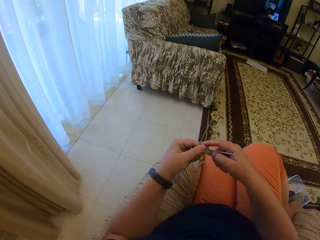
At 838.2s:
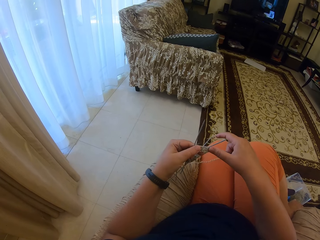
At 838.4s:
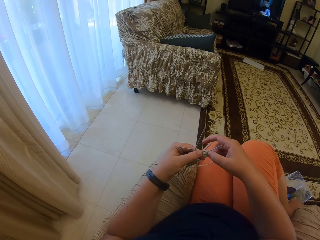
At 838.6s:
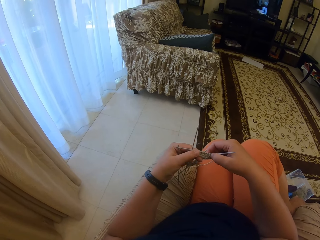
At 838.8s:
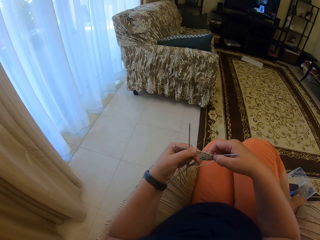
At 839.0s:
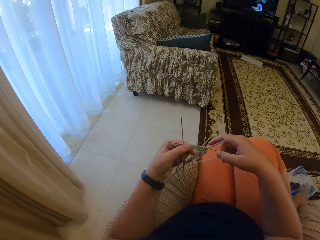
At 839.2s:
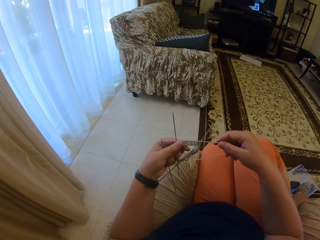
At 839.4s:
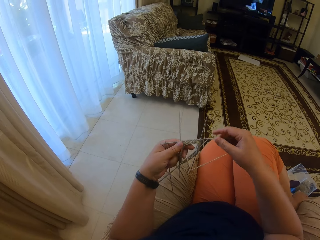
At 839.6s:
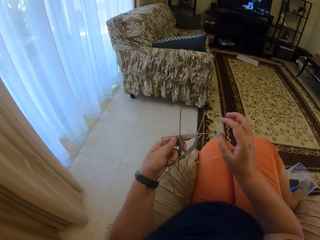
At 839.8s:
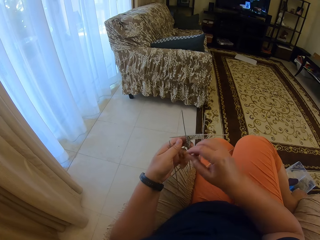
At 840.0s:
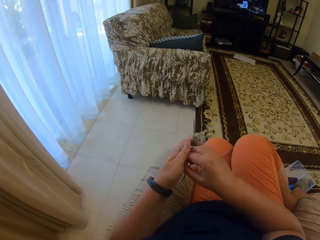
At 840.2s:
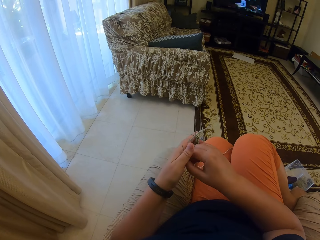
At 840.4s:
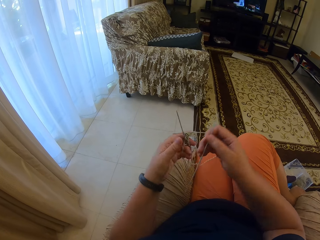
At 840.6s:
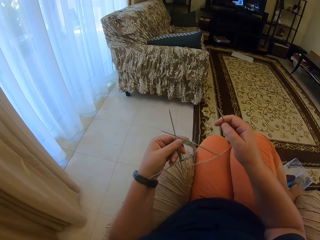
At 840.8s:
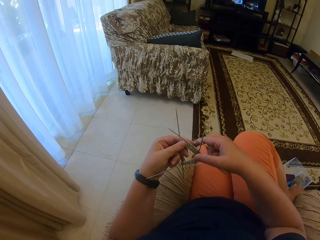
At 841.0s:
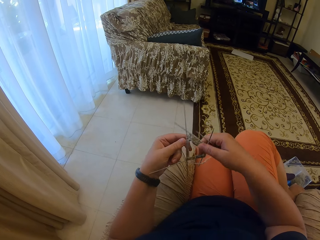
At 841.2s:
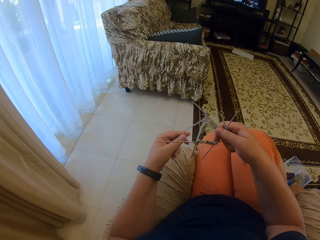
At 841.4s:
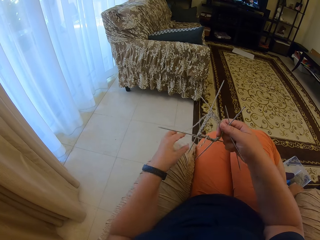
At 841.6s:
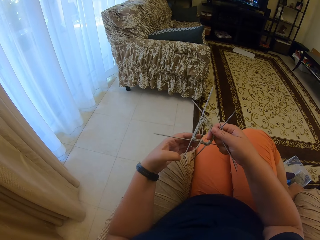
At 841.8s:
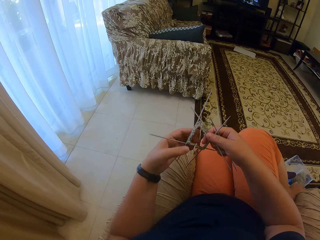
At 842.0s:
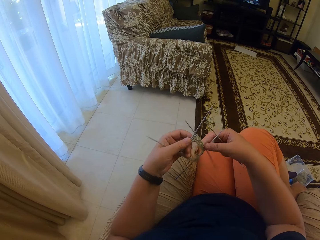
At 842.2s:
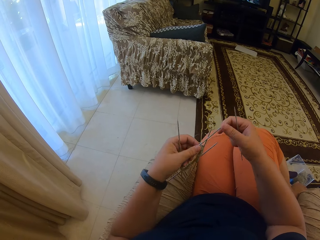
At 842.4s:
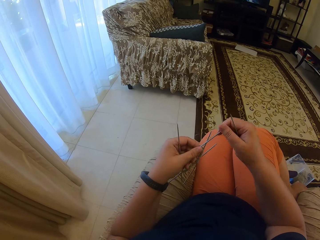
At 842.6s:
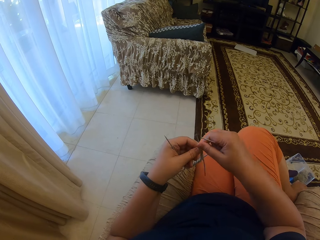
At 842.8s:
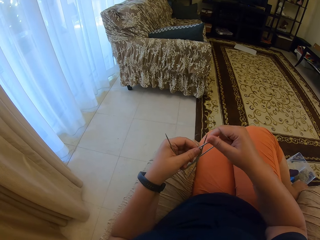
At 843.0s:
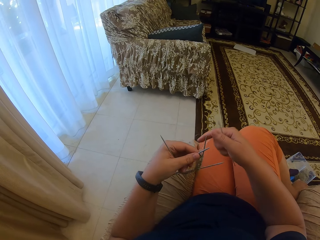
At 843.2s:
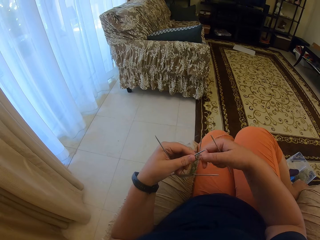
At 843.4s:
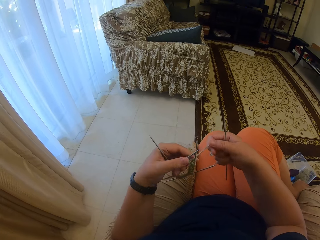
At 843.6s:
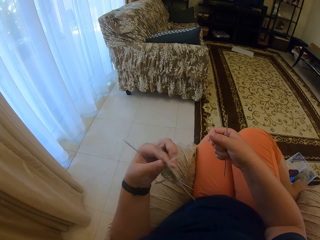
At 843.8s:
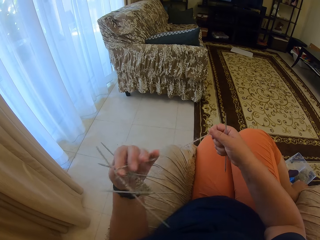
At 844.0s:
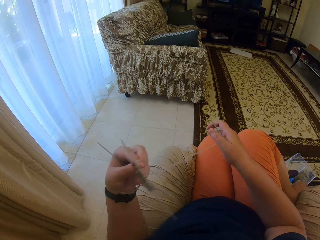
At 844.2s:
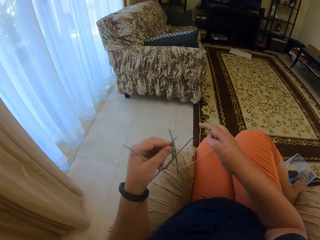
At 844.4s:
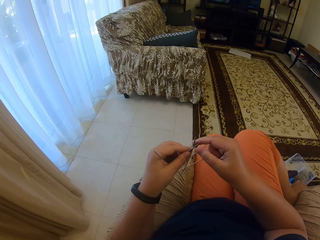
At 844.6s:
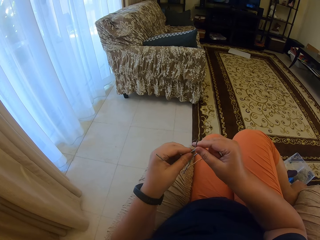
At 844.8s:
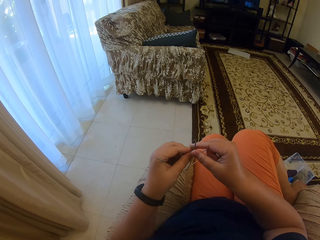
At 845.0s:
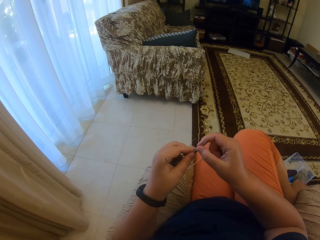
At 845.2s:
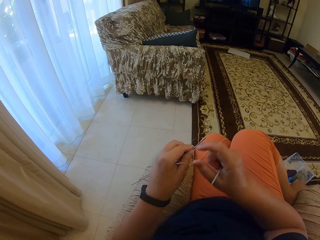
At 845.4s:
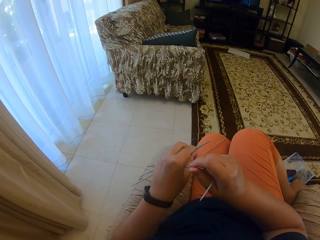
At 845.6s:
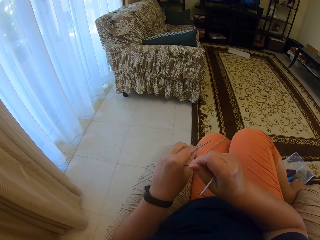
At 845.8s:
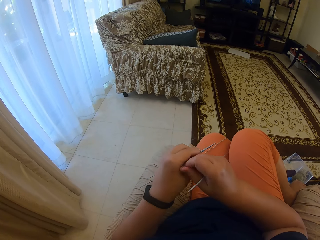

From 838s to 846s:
The camera wearer switches the knitting needle.

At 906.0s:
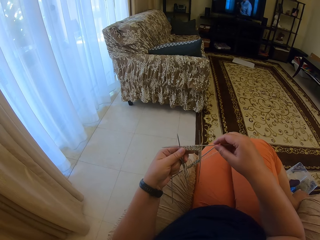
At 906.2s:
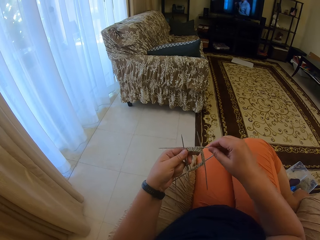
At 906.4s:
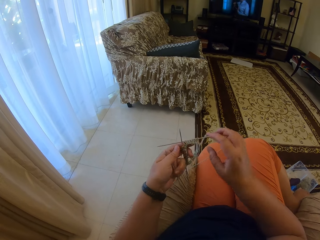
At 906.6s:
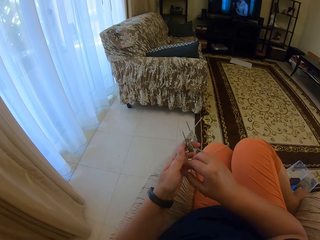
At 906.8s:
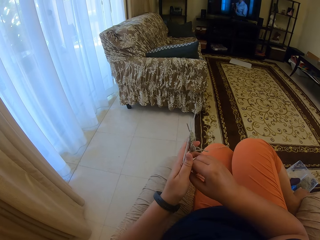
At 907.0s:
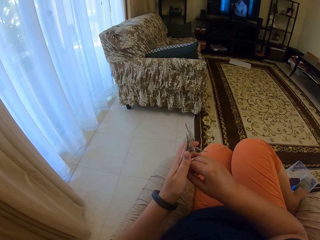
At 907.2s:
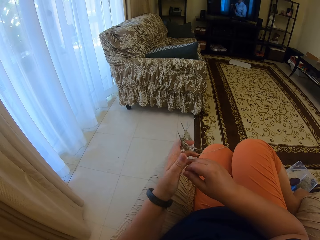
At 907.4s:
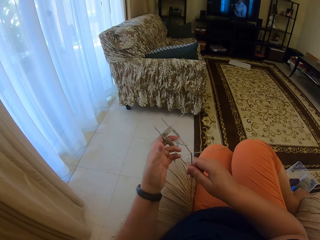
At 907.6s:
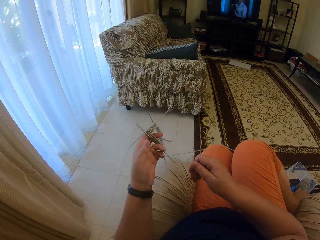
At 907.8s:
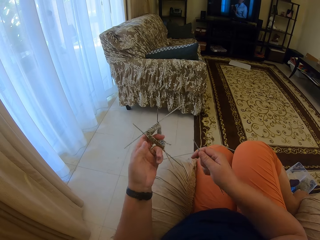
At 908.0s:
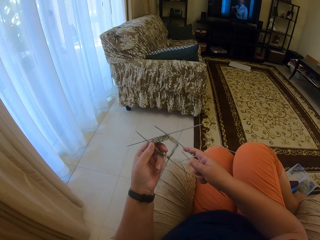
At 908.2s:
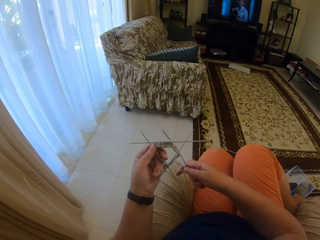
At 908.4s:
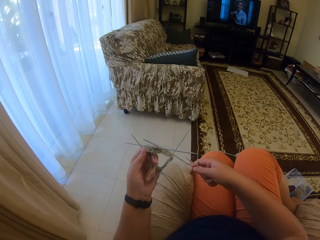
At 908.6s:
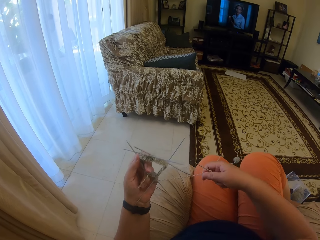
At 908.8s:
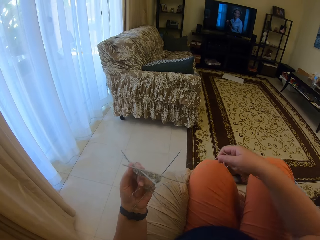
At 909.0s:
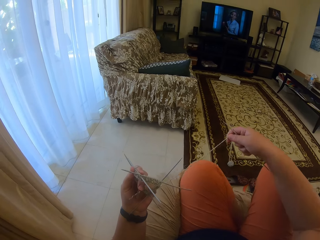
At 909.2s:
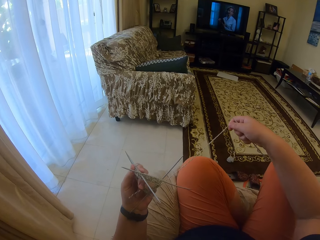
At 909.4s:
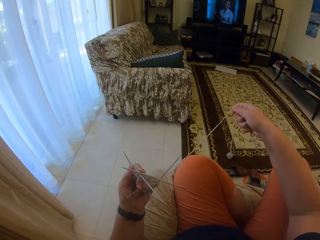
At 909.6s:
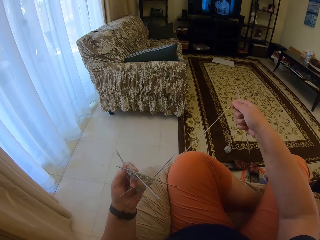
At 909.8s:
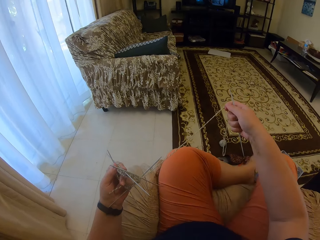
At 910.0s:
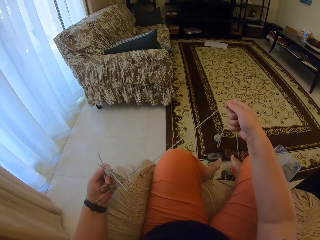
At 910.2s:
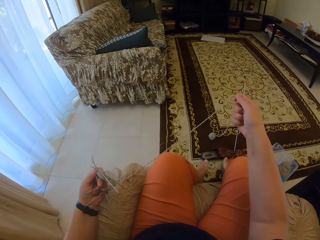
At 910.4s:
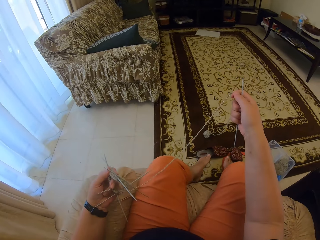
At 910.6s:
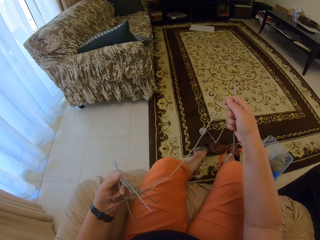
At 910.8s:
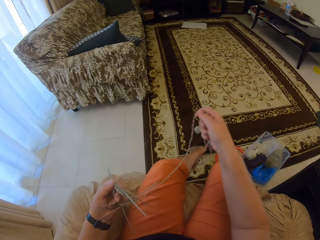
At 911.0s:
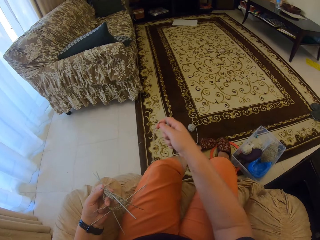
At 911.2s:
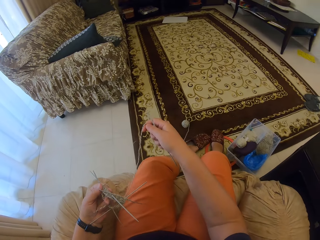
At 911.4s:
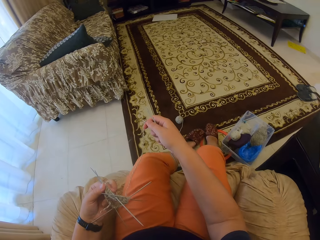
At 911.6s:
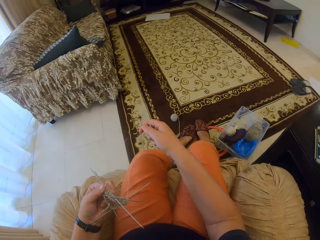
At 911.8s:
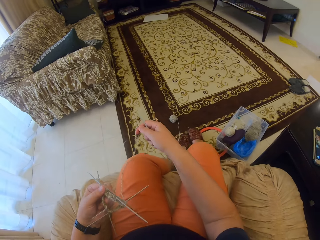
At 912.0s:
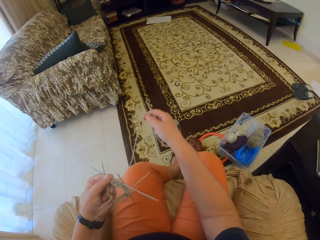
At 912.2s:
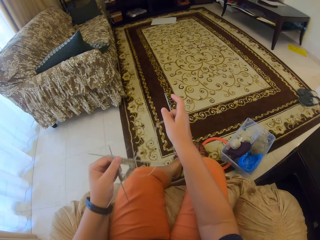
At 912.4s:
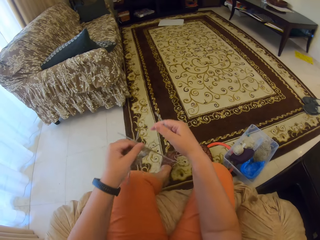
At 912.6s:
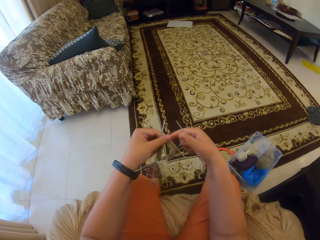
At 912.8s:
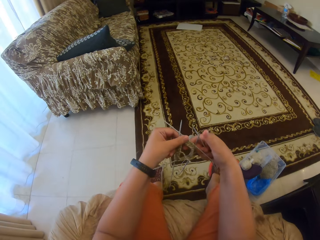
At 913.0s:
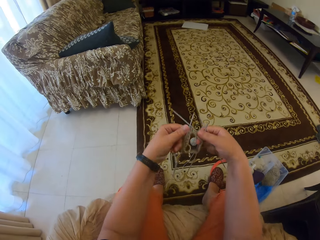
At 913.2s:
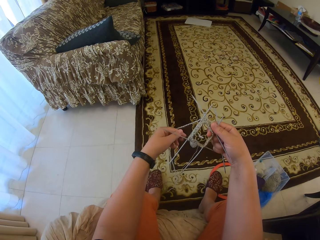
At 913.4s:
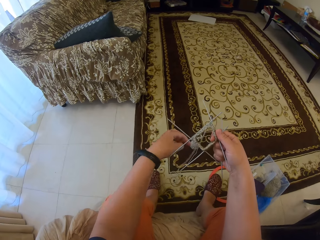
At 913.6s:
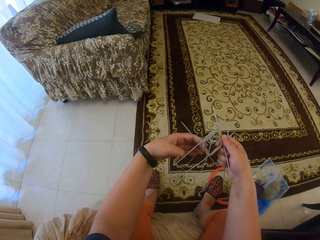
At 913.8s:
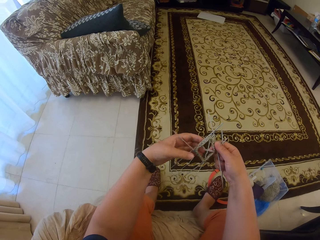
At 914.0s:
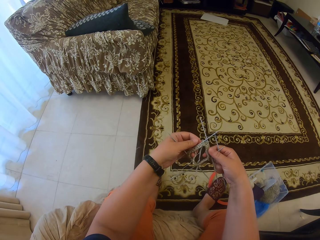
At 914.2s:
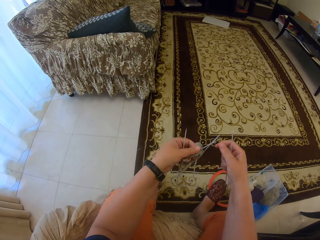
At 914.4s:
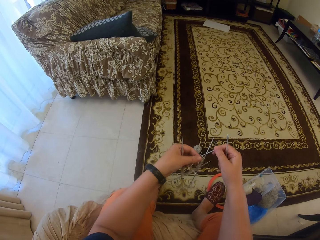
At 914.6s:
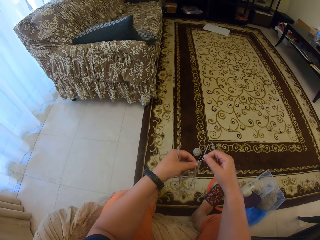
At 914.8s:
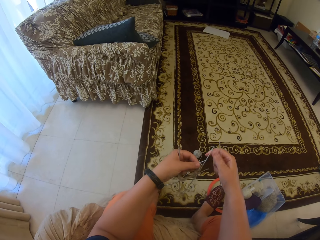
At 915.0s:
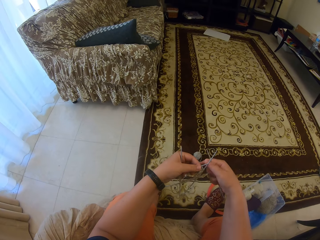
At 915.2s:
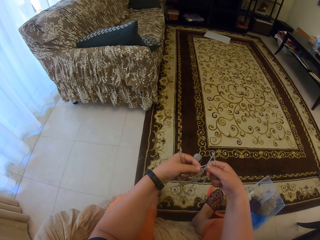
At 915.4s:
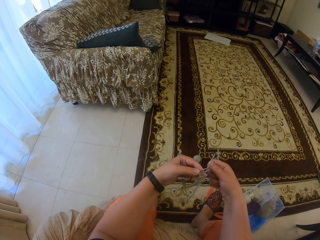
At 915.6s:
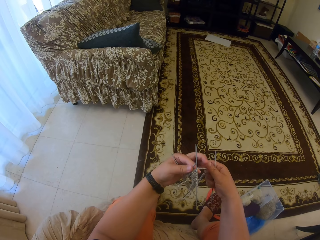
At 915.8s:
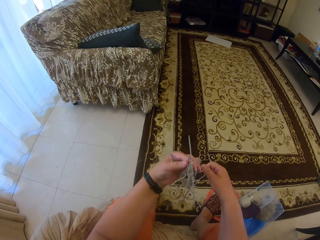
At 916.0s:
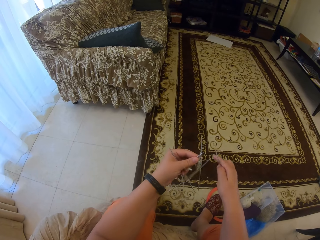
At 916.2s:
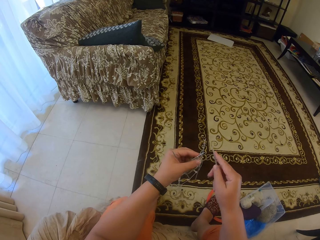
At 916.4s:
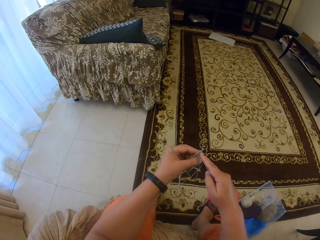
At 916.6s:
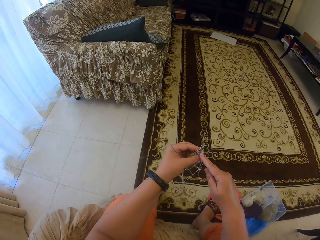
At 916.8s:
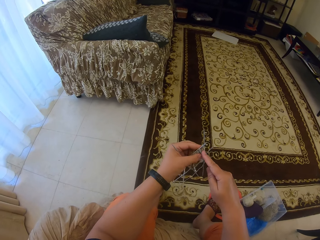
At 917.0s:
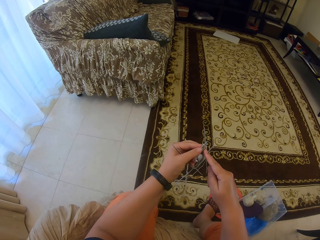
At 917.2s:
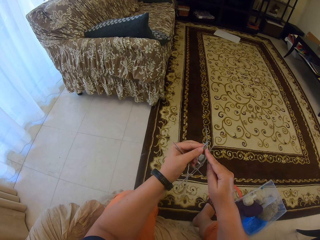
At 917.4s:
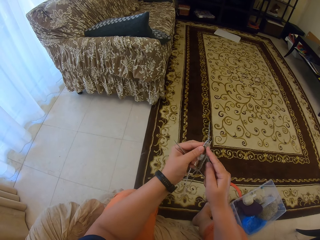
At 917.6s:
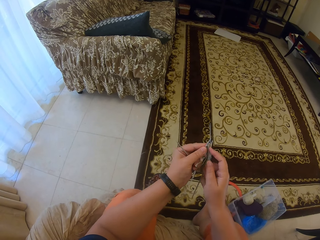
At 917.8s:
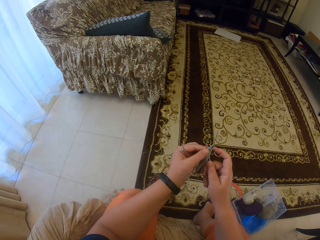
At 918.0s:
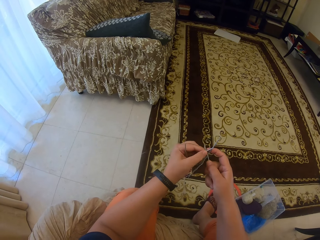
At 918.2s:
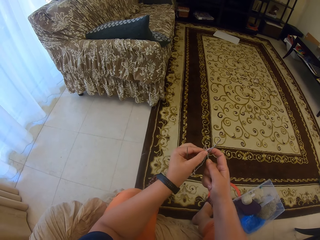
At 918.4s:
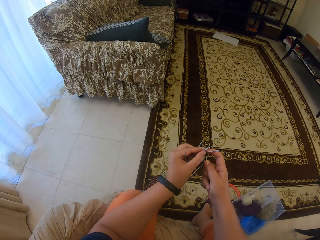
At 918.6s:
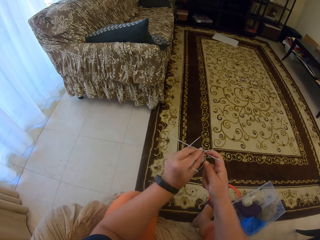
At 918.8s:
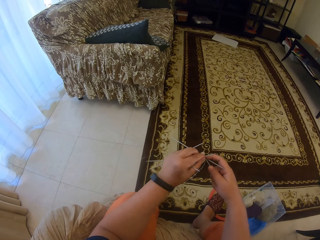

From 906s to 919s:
The camera wearer switches the knitting needle. She removes her legs from the chair. She pulls the knitting thread. She wears house slippers. She knits with a yarn.
